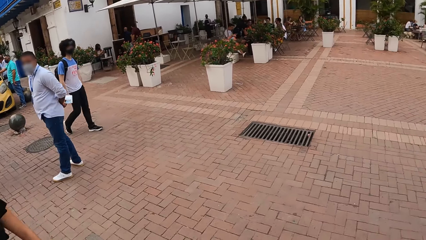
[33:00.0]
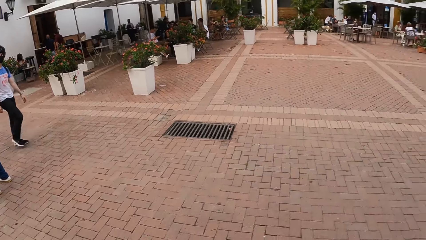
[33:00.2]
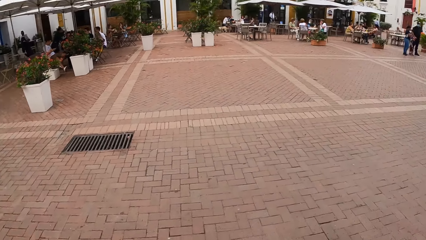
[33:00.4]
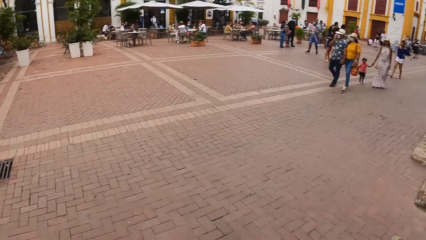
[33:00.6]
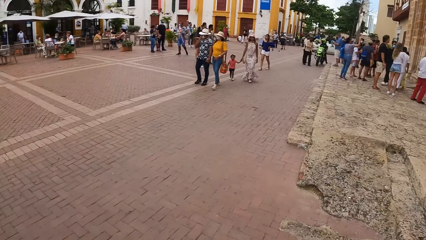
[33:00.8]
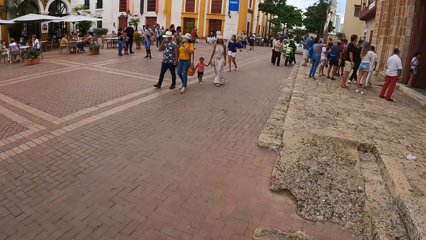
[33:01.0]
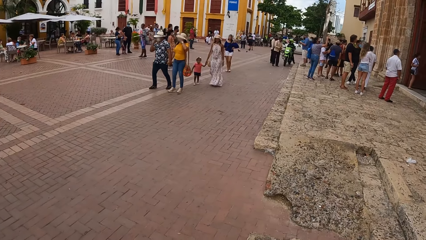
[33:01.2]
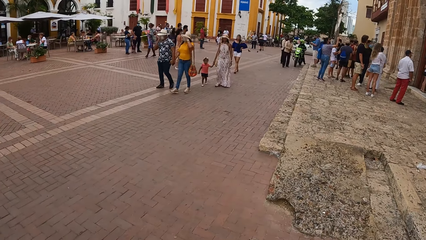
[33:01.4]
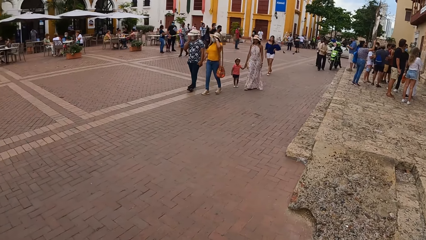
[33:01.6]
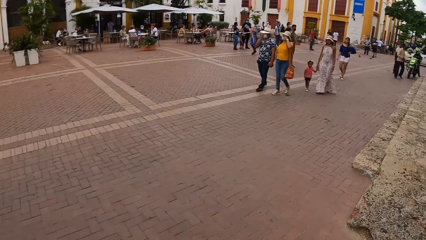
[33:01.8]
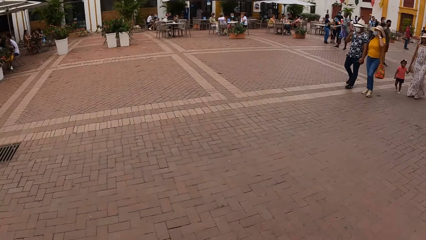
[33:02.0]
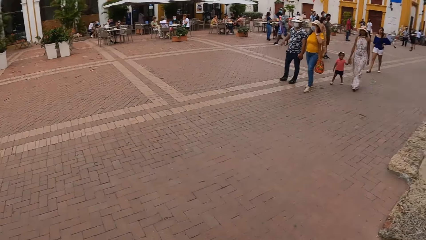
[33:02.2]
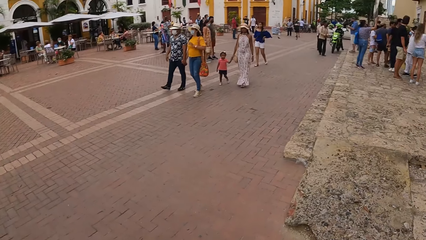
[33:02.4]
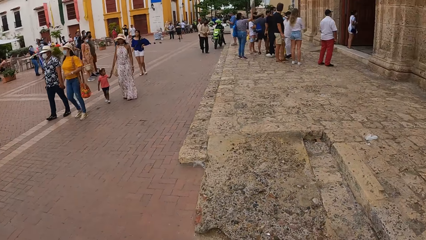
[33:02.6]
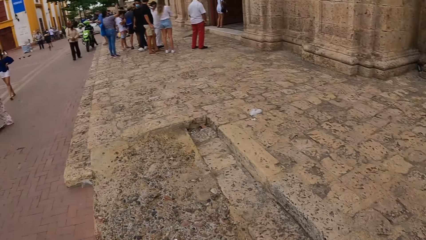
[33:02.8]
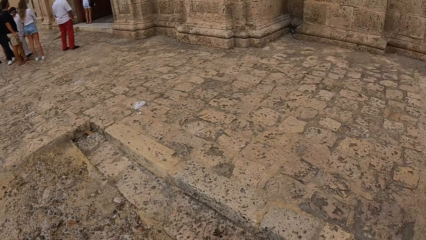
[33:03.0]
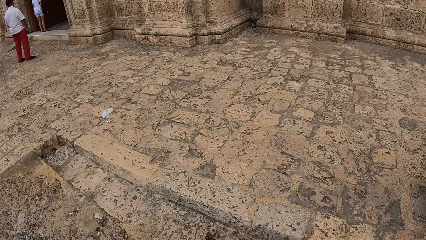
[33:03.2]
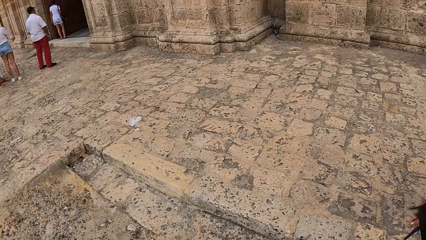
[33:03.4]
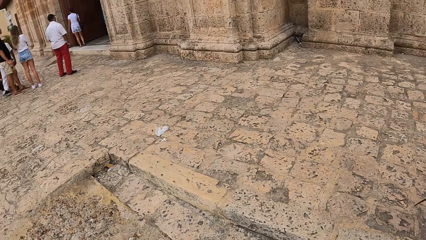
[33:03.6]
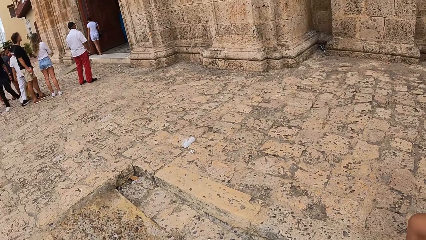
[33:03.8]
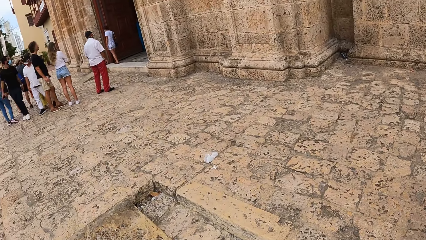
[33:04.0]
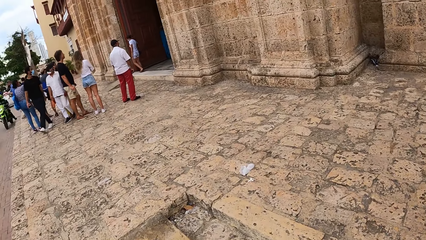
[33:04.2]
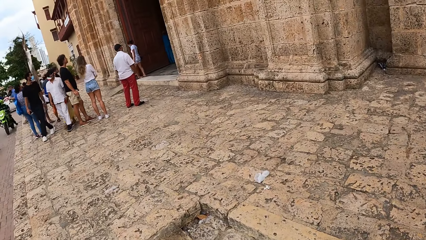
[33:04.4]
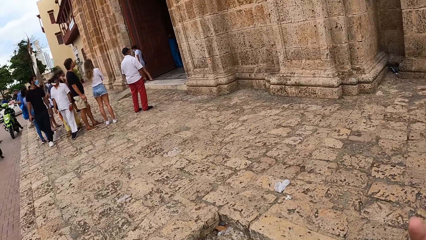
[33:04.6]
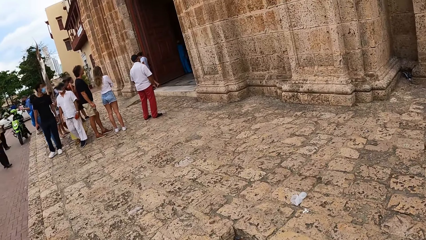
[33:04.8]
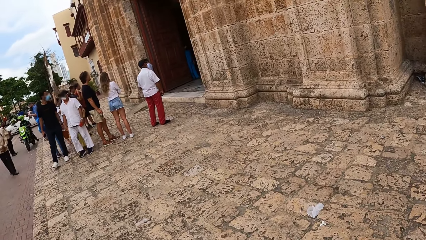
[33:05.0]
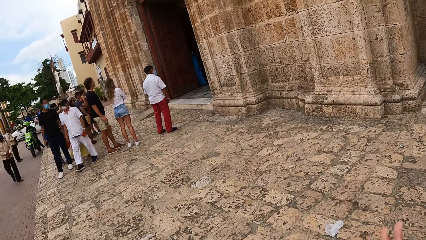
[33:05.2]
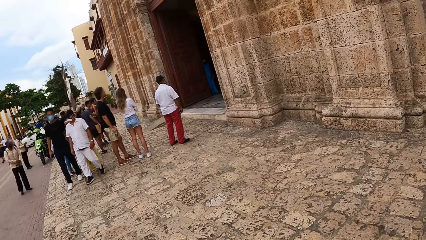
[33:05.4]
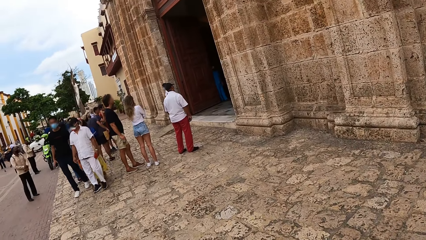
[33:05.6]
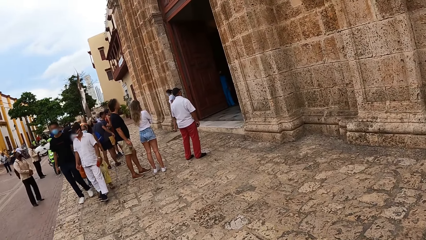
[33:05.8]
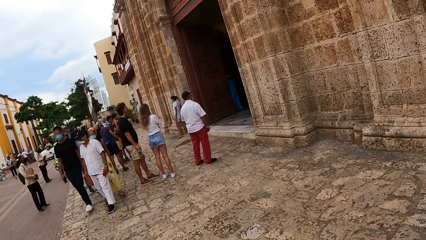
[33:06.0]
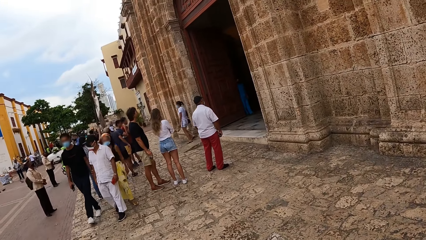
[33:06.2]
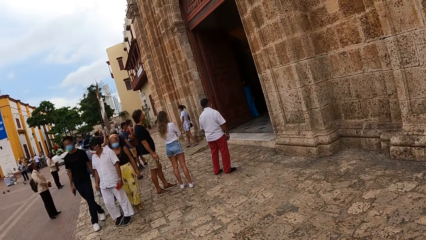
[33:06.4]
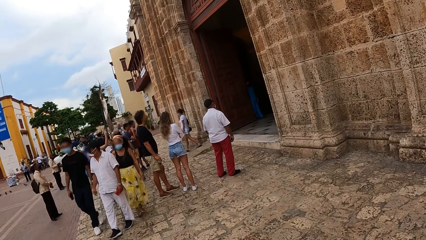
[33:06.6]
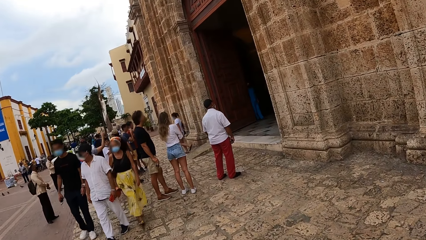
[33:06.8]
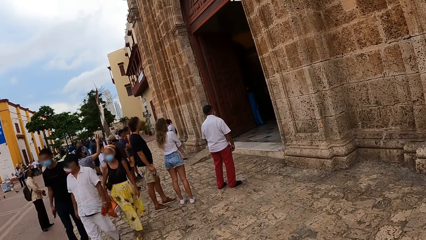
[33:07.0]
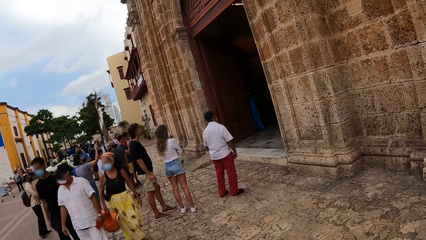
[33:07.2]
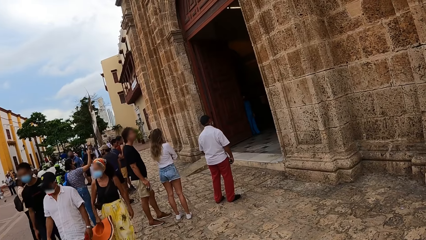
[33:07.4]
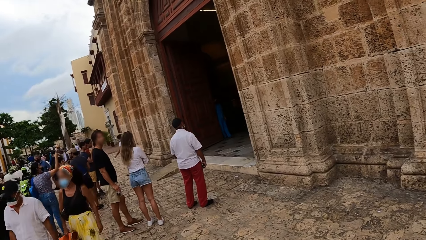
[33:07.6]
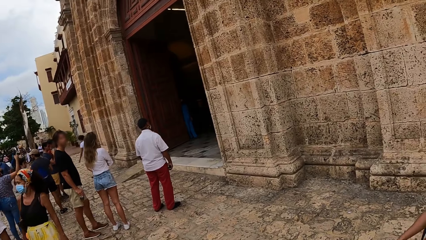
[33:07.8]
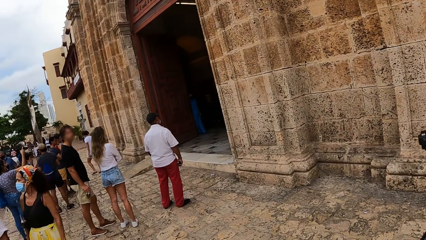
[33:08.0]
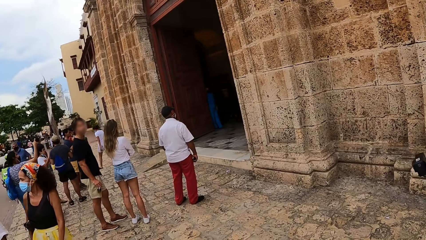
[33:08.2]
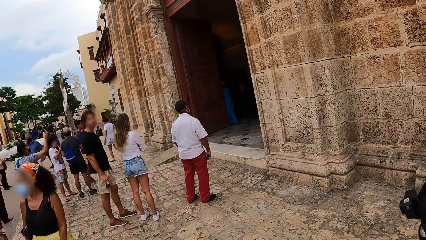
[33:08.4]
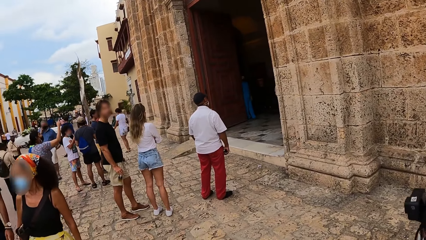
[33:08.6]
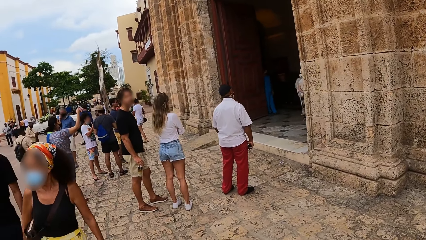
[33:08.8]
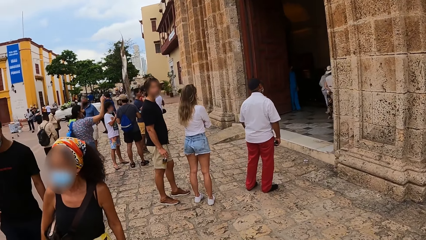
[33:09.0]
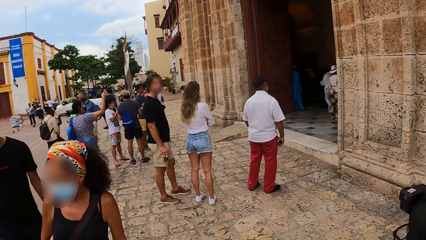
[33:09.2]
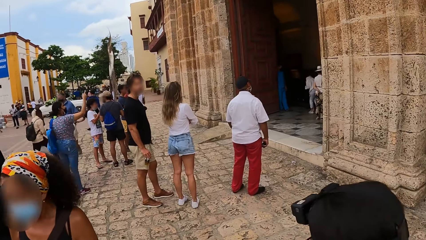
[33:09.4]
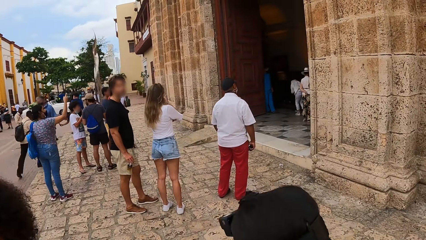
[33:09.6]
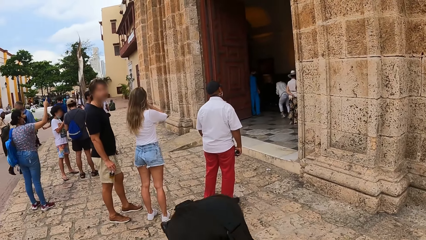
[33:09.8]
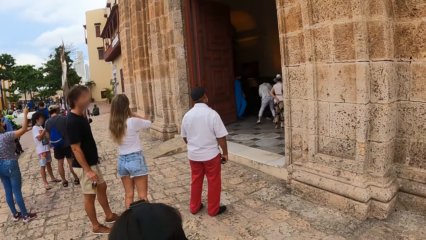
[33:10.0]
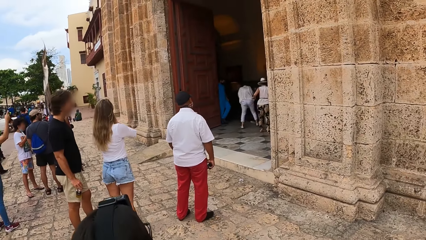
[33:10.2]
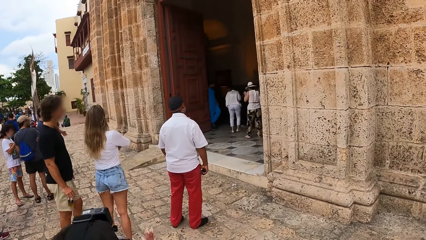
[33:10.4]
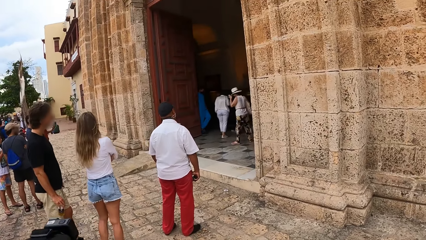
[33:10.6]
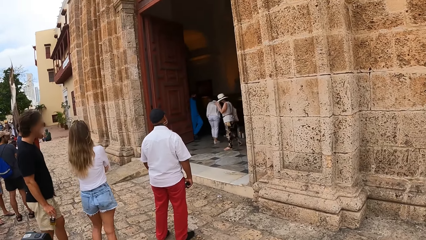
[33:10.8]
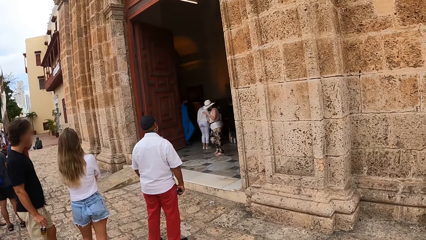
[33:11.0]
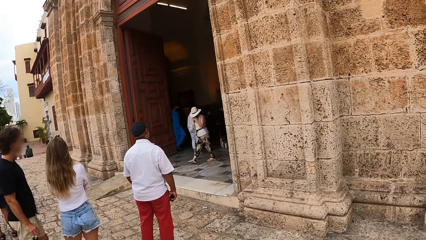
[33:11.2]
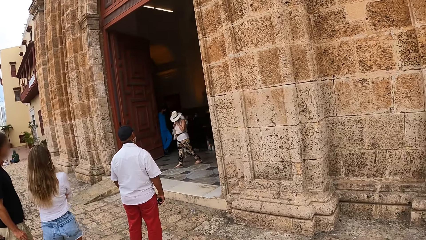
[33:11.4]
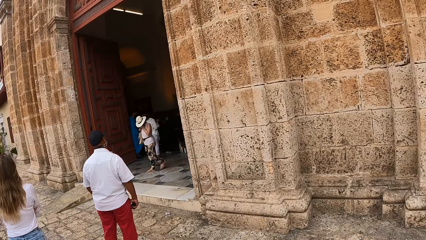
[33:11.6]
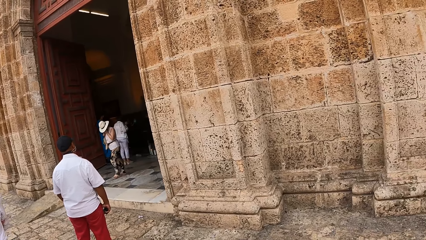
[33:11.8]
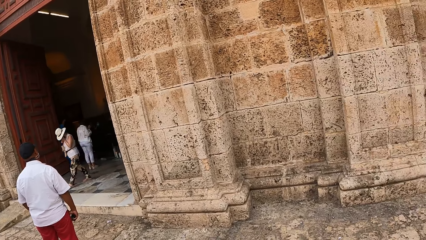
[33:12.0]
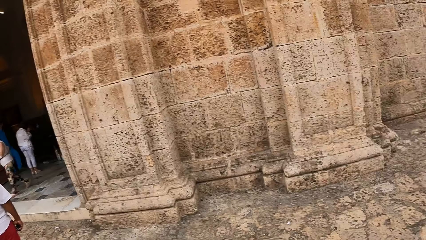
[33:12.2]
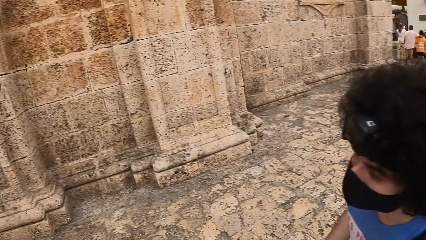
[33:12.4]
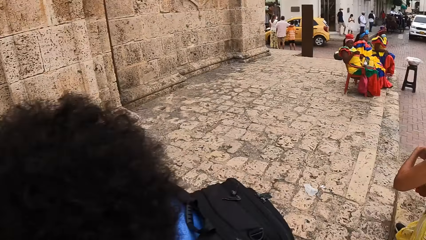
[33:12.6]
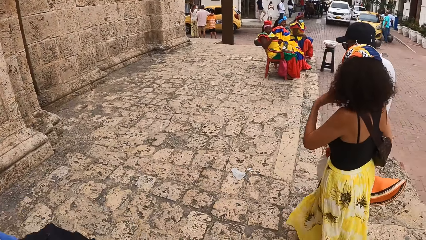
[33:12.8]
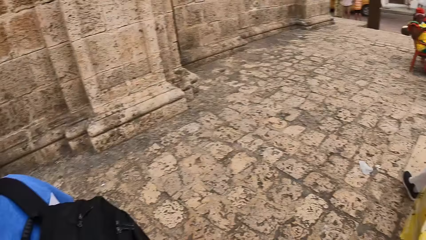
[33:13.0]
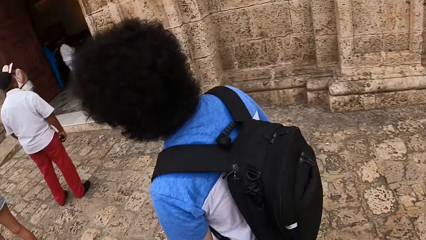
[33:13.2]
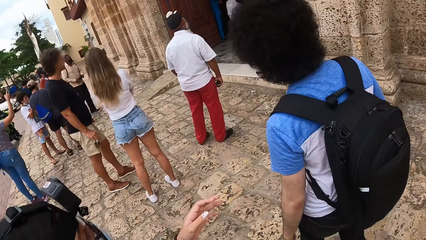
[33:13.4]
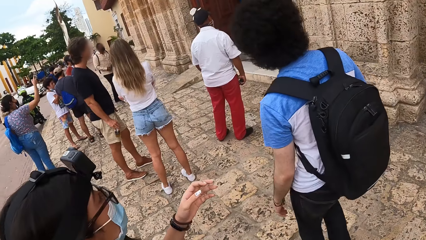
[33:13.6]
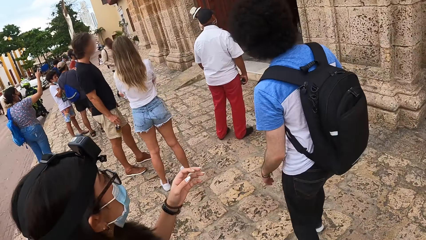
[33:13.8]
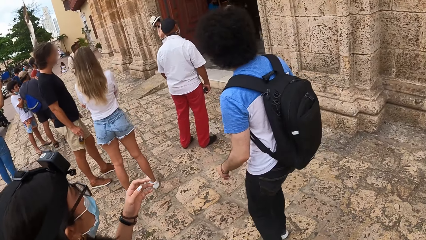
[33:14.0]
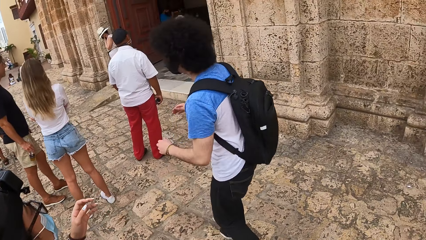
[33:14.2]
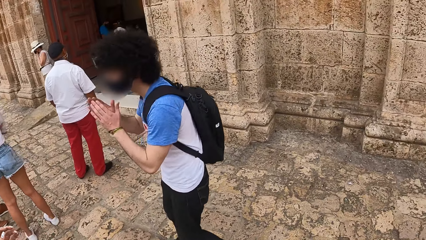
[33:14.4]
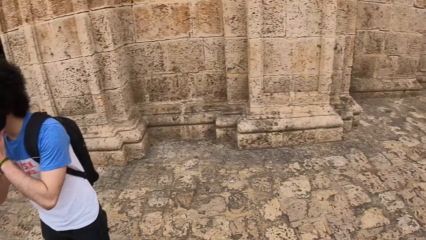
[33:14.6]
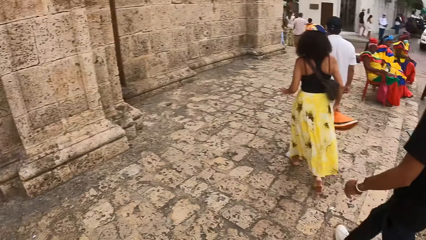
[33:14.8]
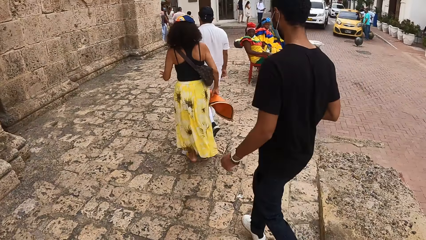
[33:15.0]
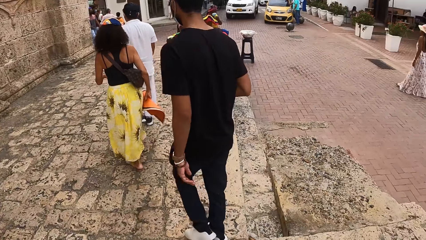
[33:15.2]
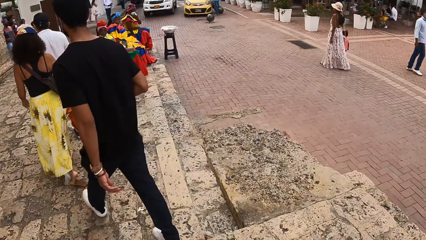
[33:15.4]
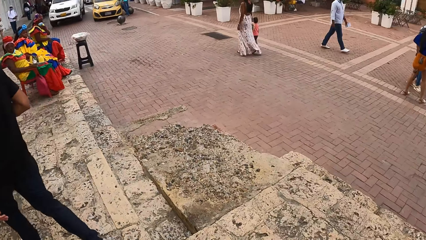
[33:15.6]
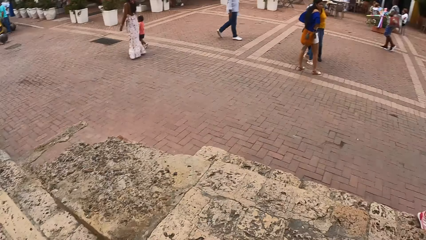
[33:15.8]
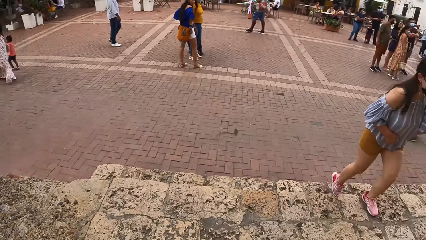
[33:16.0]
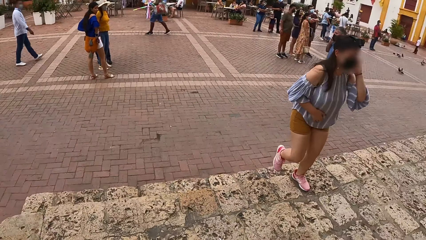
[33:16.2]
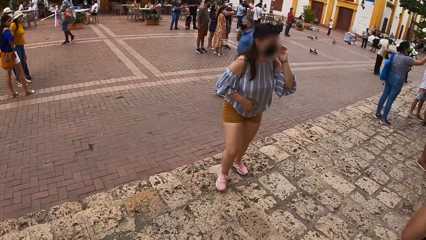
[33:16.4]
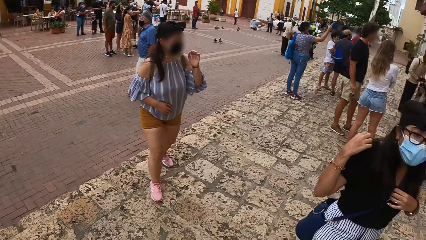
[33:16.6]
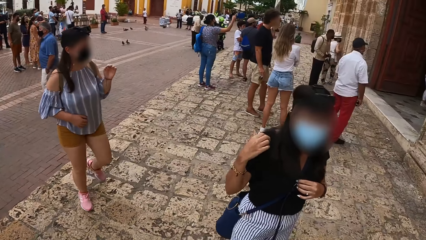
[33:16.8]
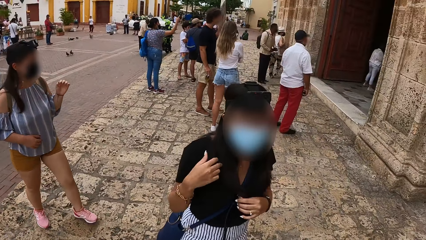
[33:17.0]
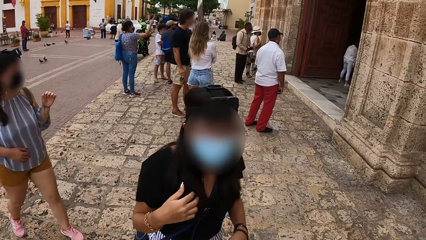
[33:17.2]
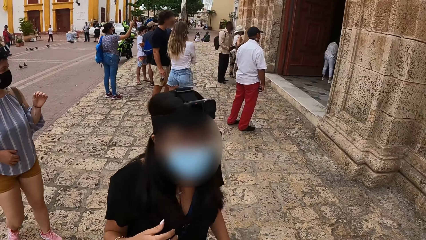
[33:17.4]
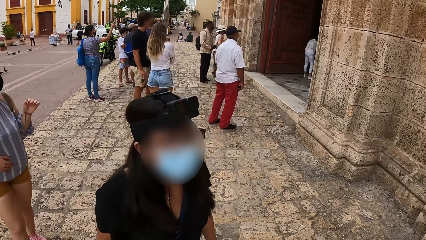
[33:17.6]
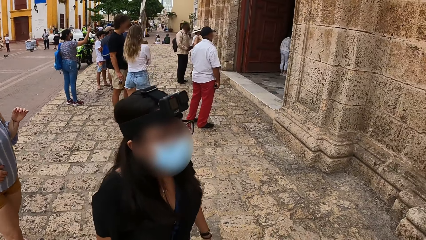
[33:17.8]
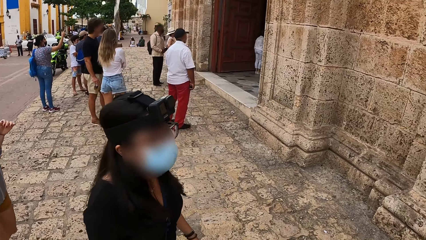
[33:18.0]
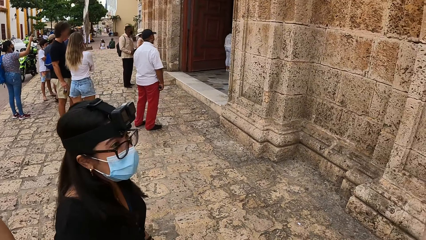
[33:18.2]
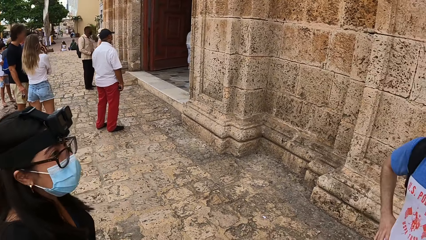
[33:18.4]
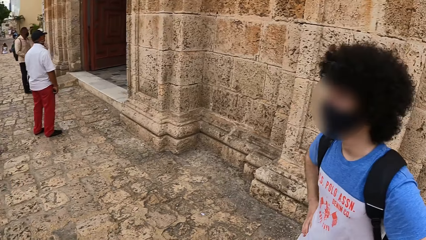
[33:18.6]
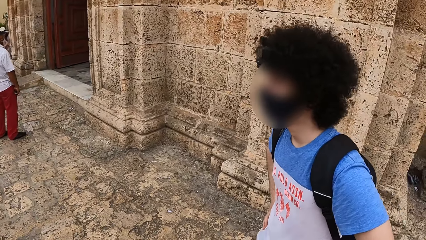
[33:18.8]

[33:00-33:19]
The camera wearer walks on the street. They look around the street. They interact with a person.
